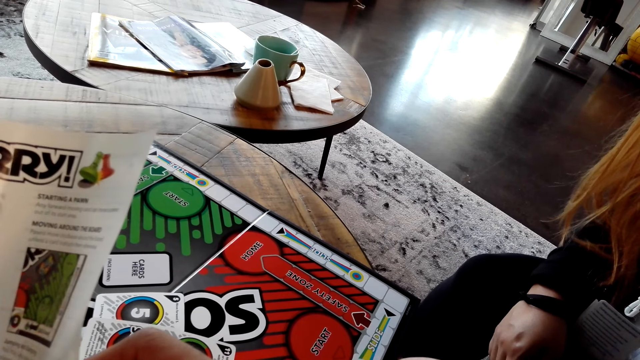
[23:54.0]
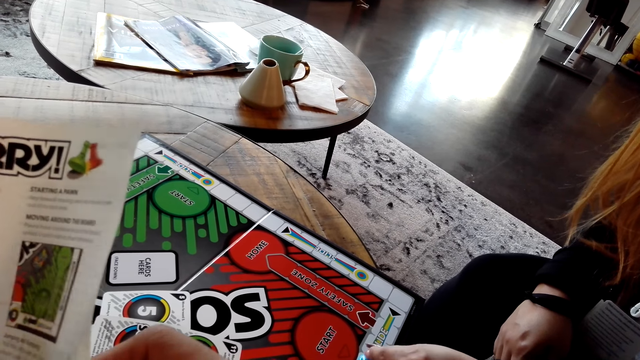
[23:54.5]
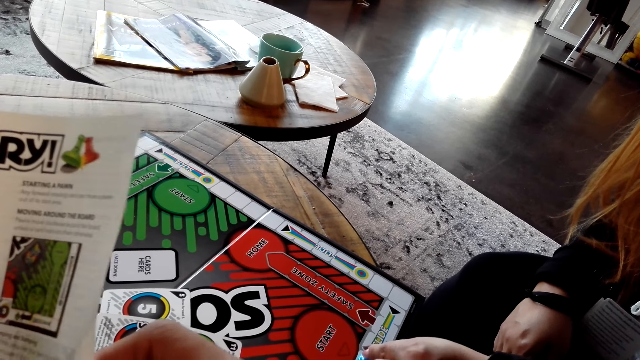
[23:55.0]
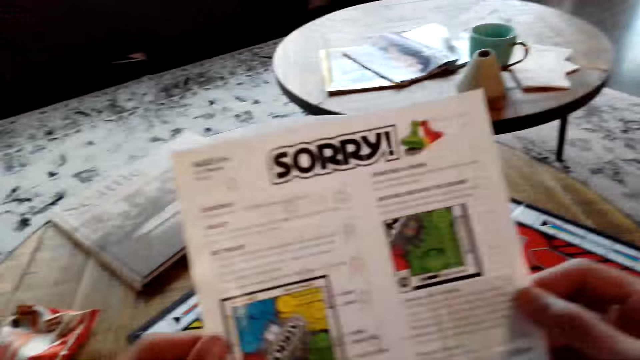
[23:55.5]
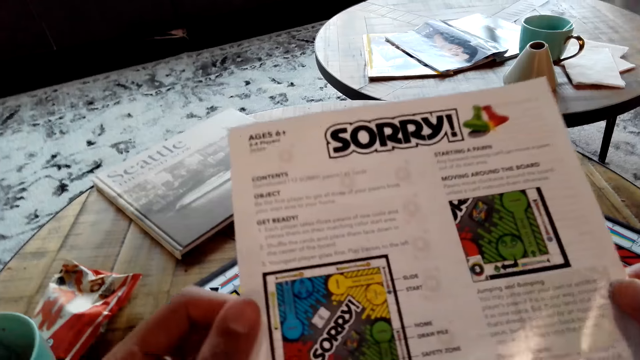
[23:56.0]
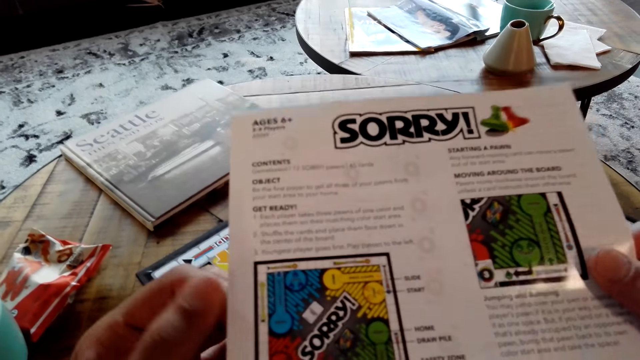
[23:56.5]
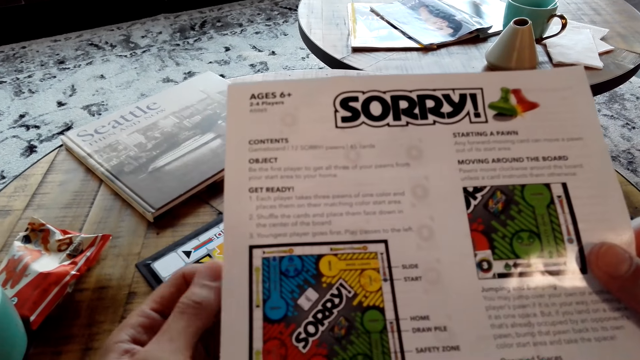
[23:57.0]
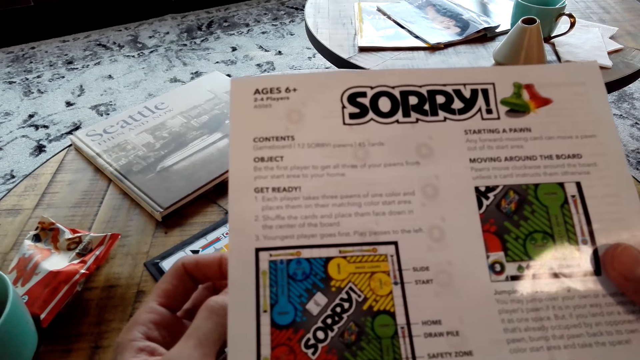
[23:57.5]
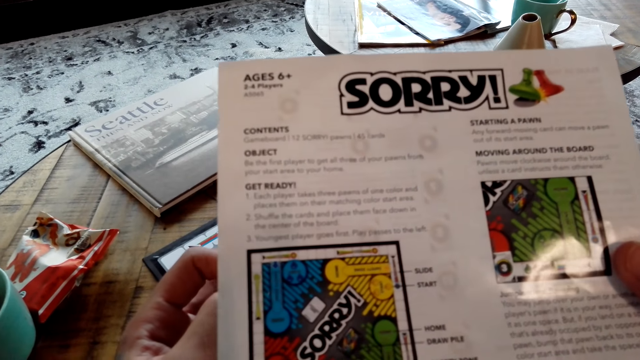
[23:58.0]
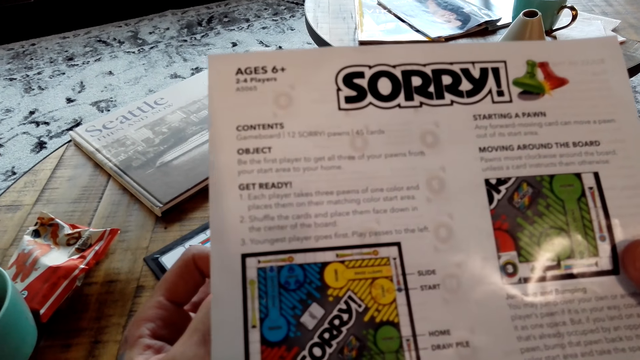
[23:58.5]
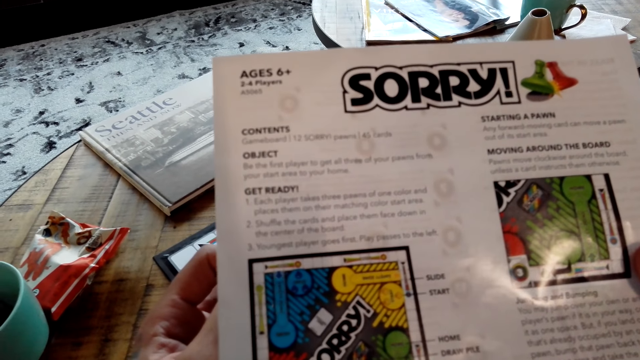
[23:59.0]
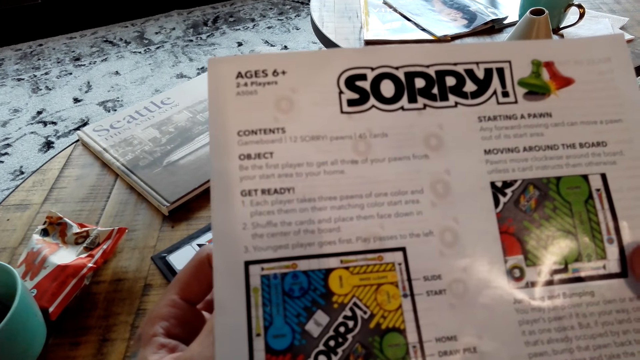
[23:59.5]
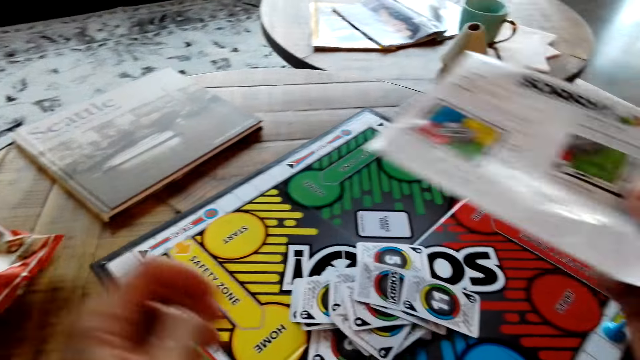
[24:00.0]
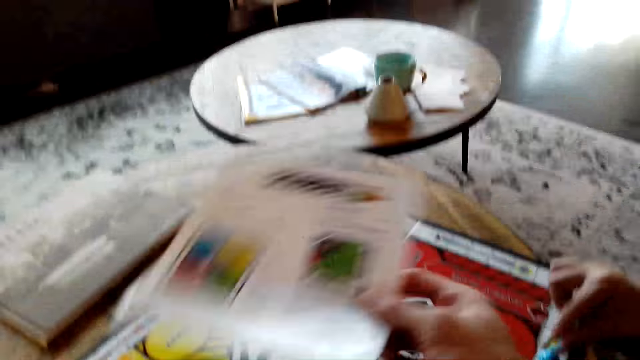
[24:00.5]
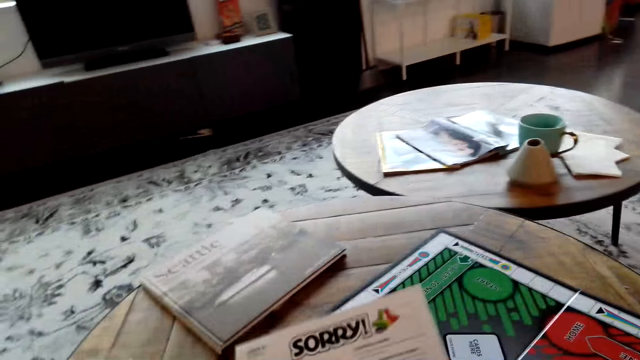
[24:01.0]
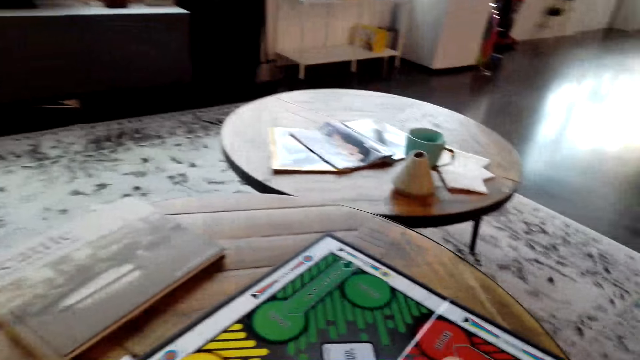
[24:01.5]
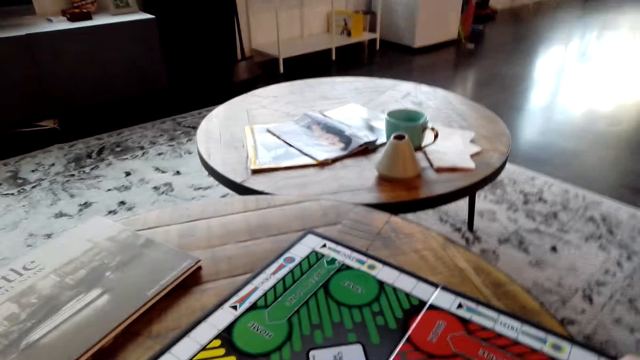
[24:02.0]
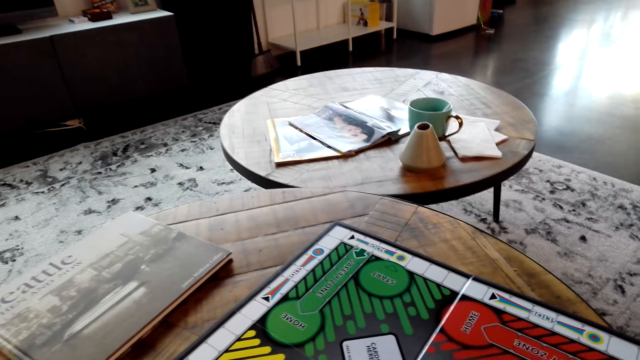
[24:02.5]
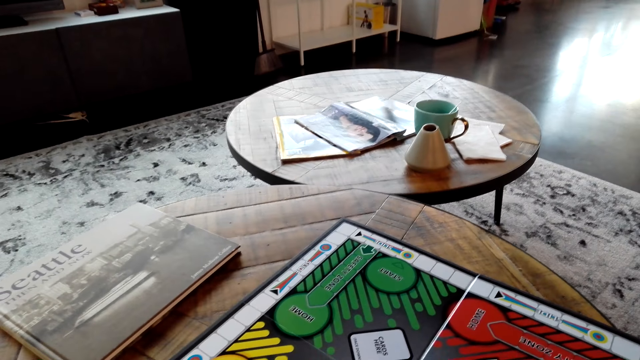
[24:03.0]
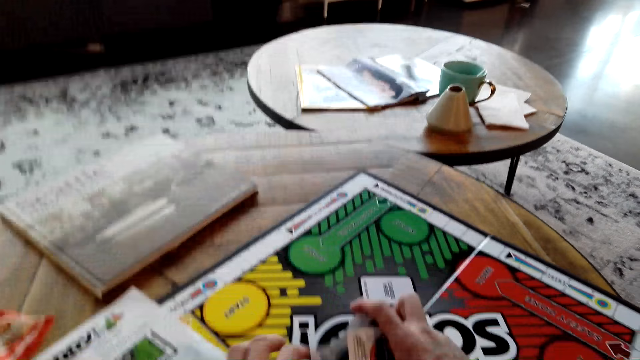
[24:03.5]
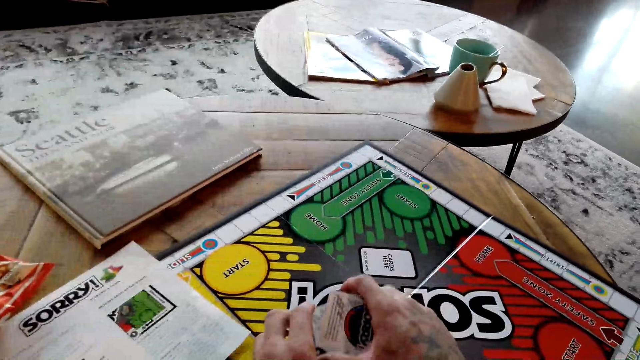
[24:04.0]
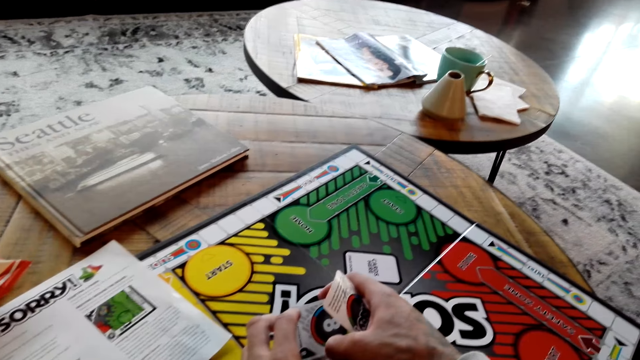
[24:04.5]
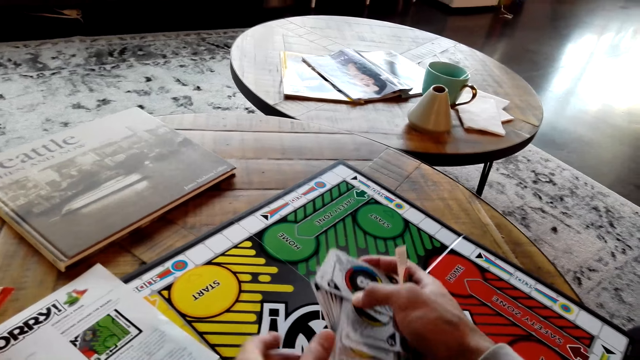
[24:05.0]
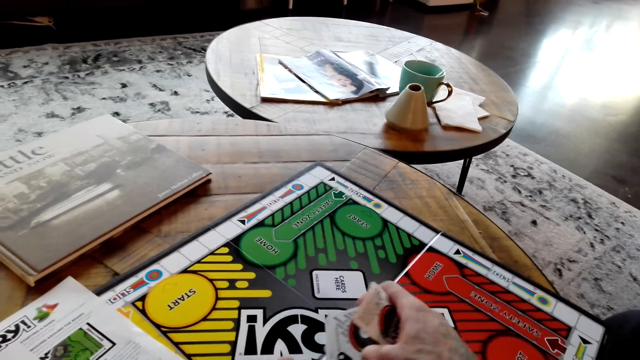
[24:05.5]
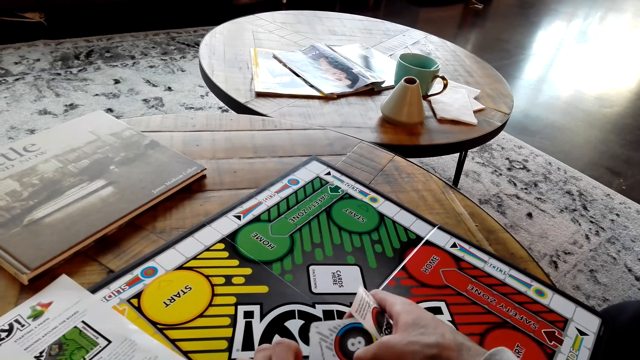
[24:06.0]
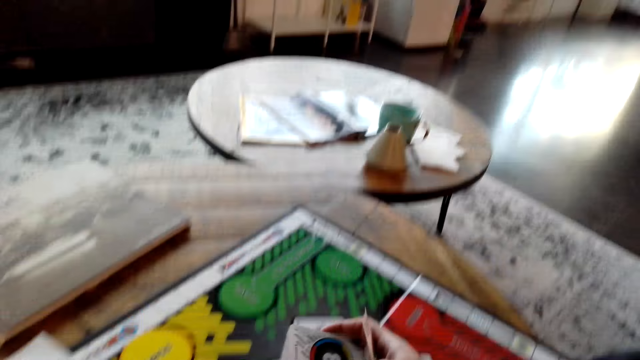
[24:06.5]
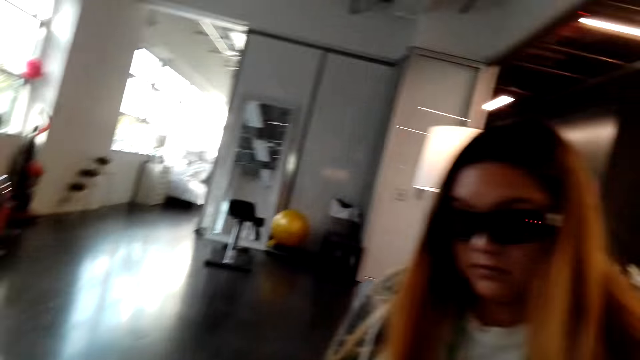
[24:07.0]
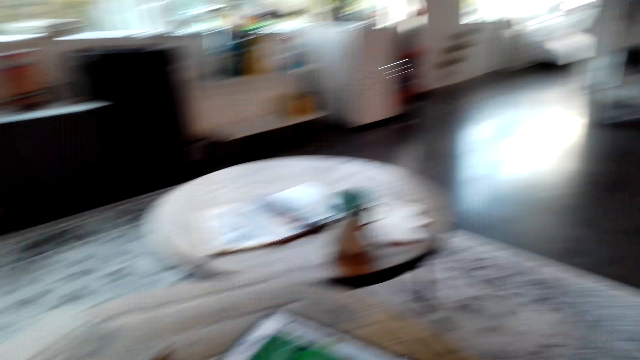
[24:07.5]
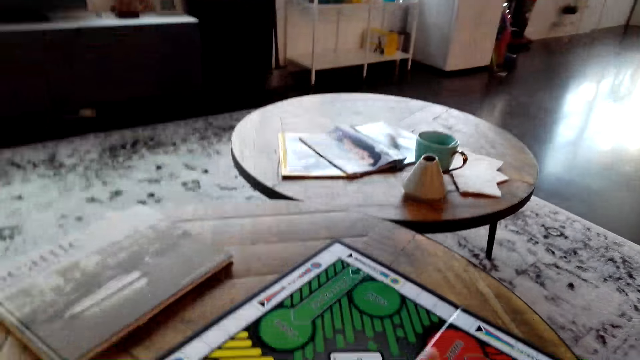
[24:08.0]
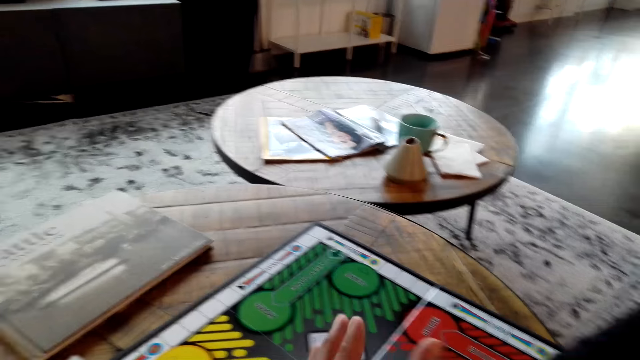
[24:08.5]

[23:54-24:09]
The camera wearer stares at a booklet. They play the Sorry game with a person. They pick a board game card from the table.

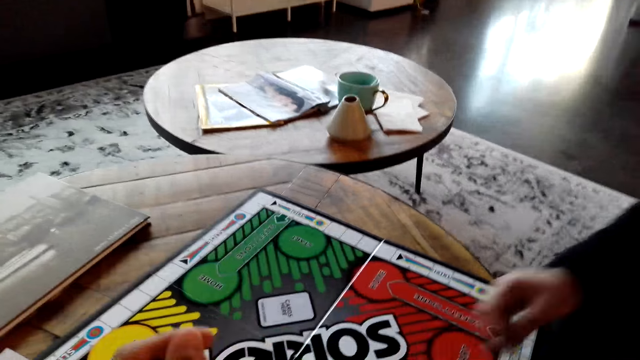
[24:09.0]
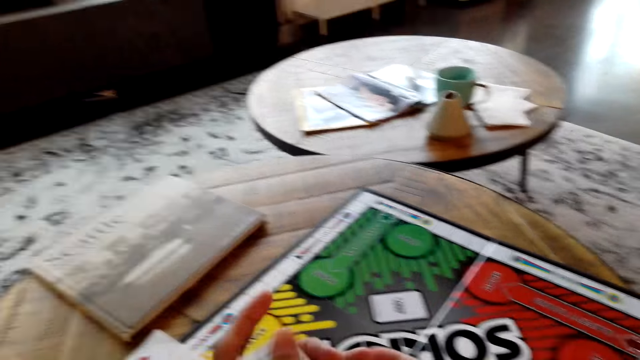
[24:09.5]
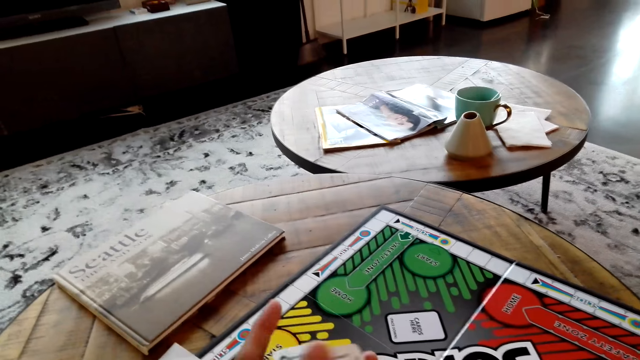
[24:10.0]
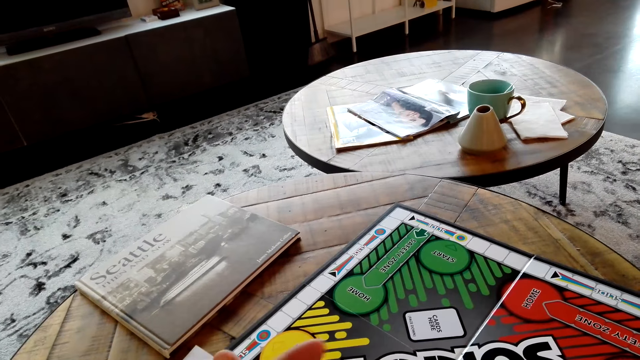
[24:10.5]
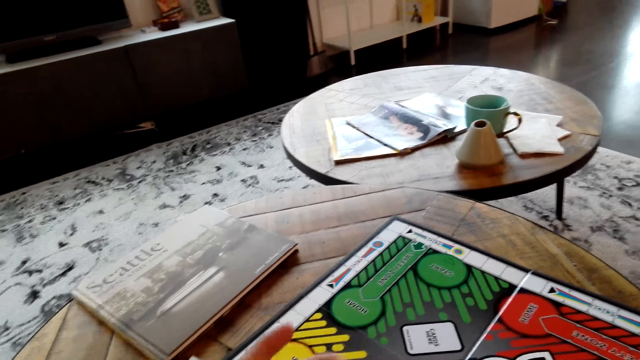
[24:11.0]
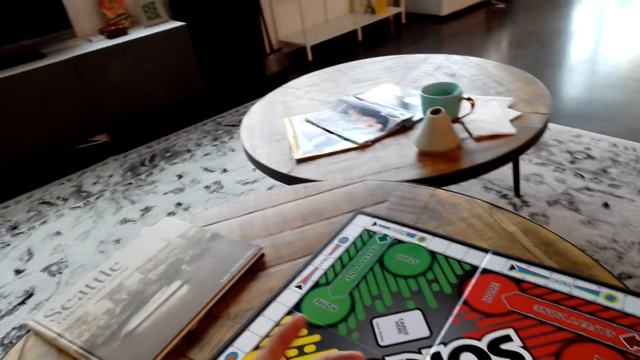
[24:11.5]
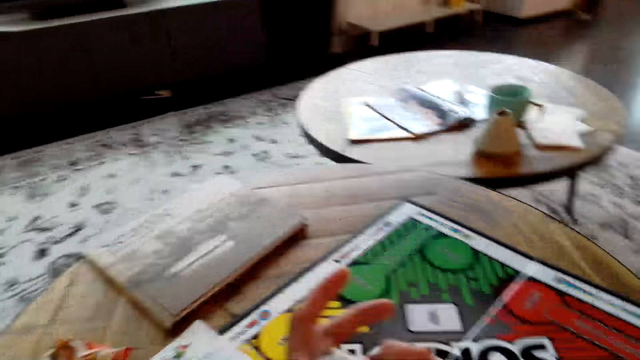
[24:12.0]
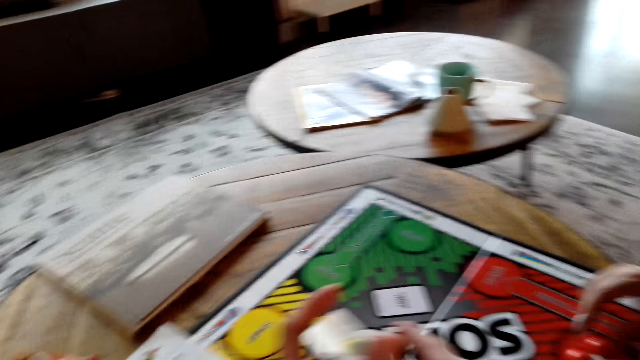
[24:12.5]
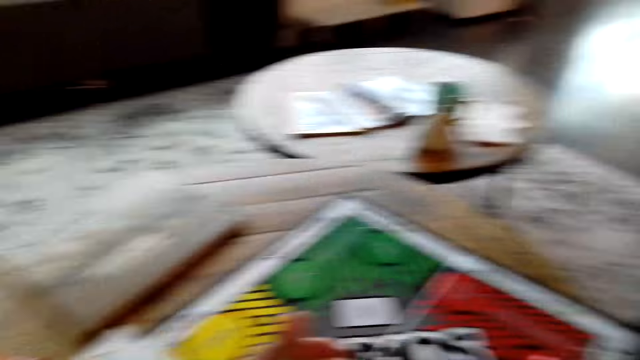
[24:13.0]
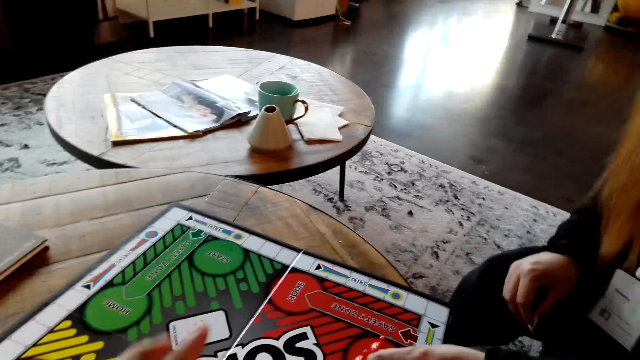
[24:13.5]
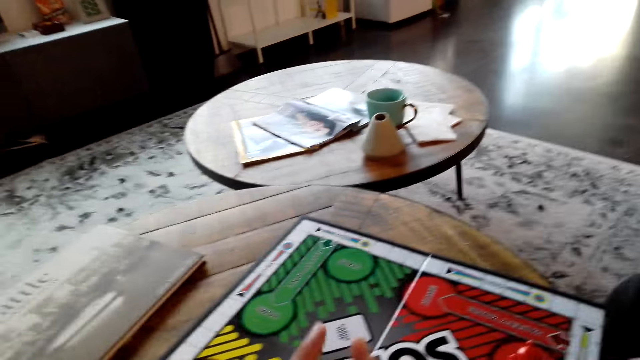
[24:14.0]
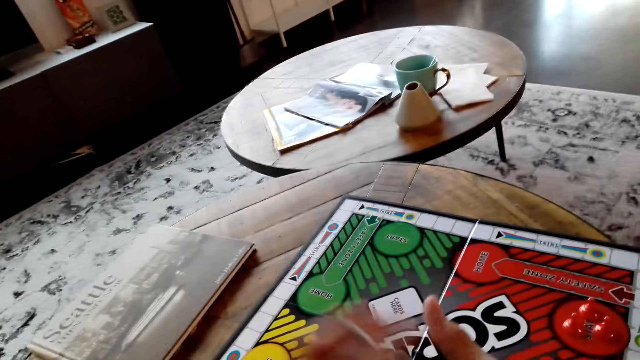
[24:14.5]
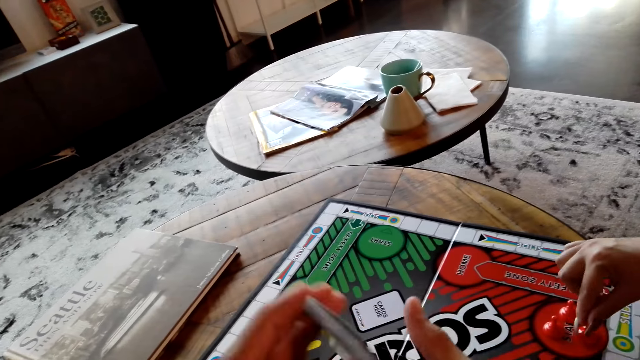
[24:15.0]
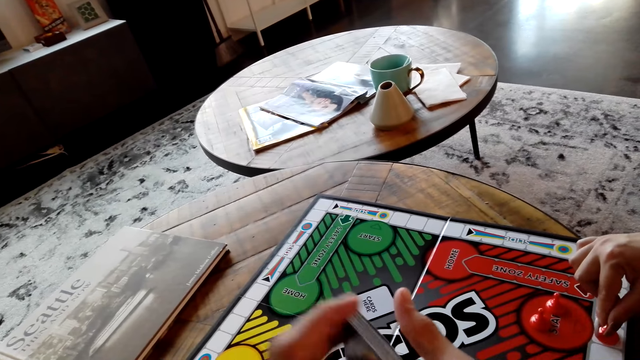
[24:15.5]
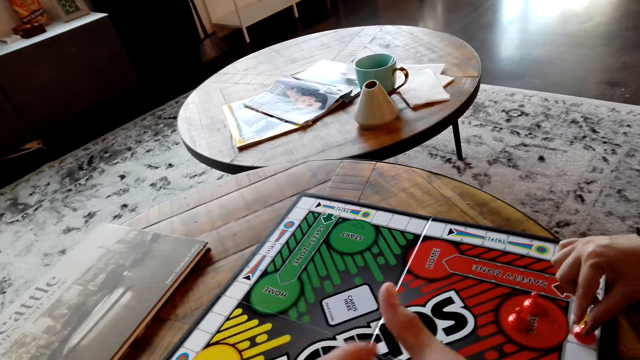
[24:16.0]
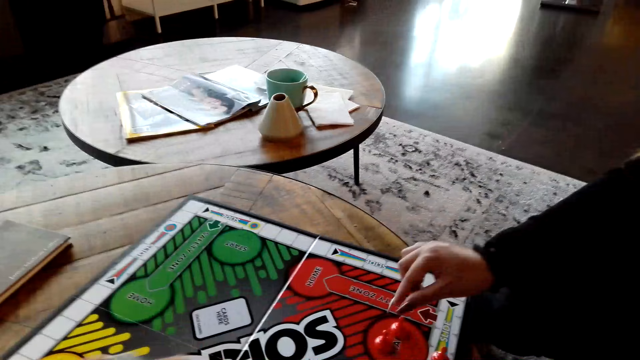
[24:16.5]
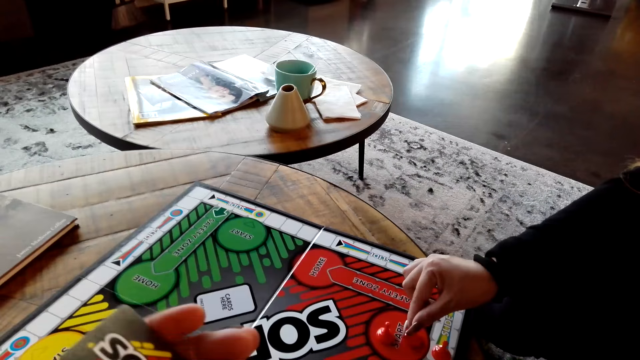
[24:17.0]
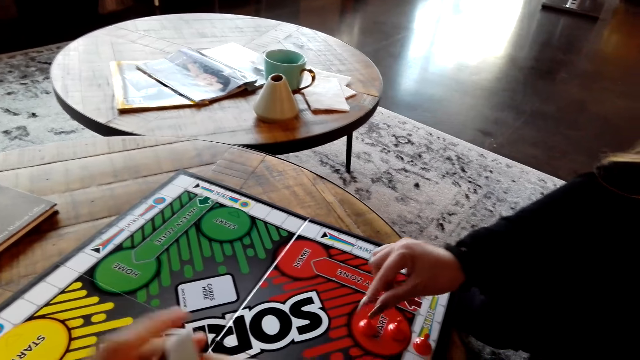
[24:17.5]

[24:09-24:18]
A lady moves the board game chips on the table. The lady plays the Sorry game with the camera wearer.
